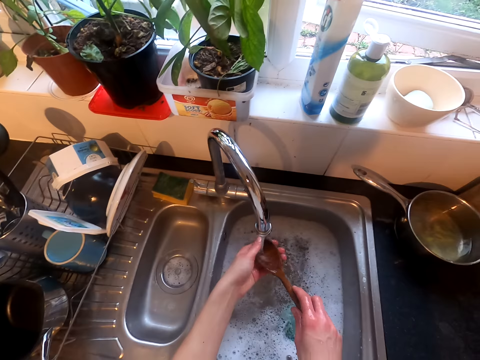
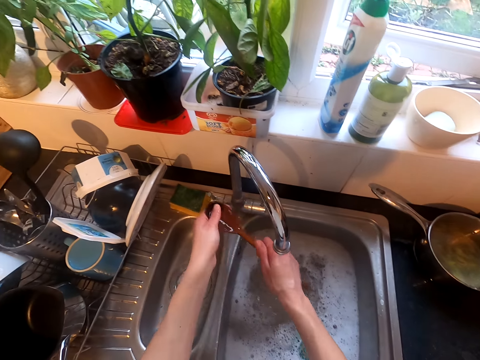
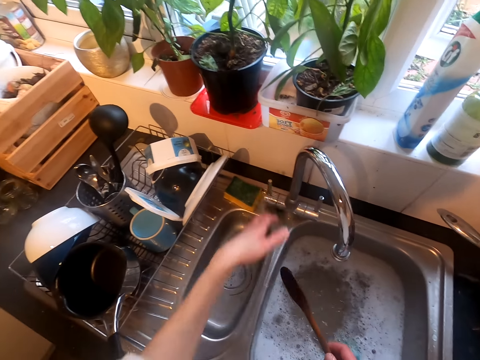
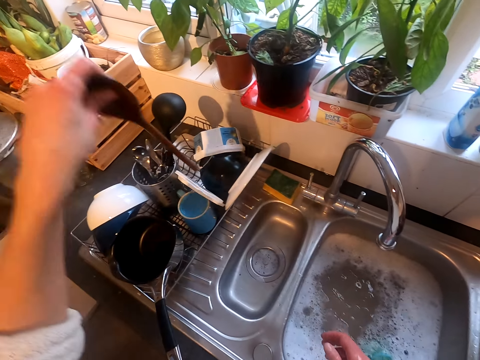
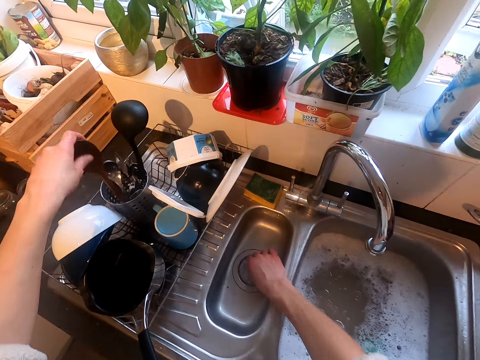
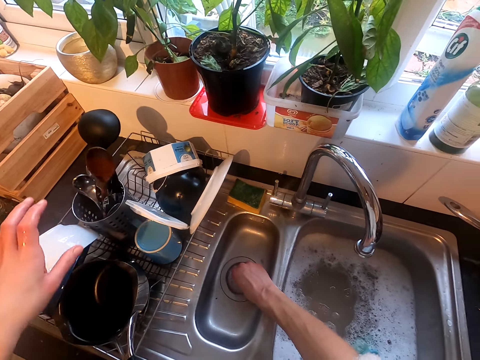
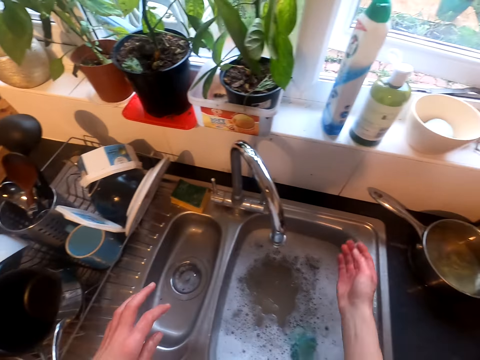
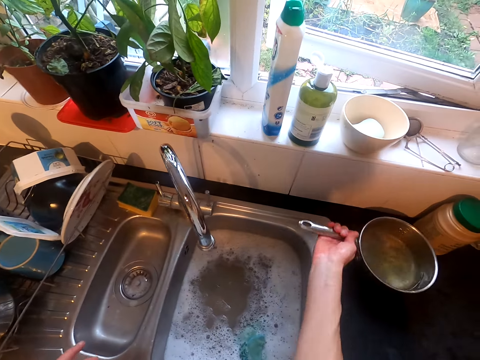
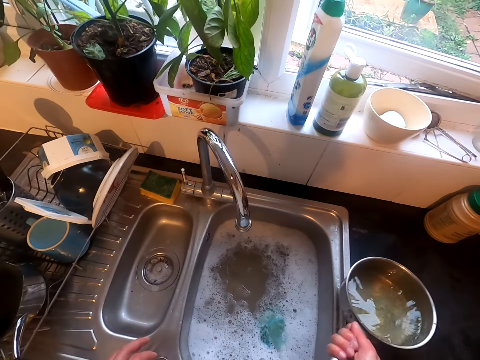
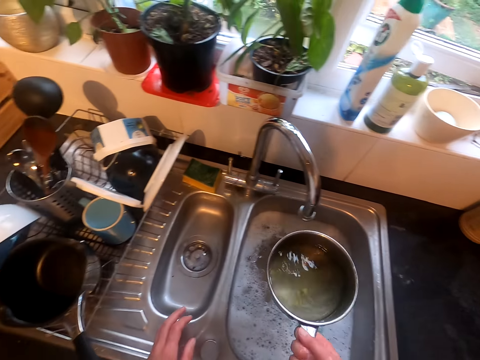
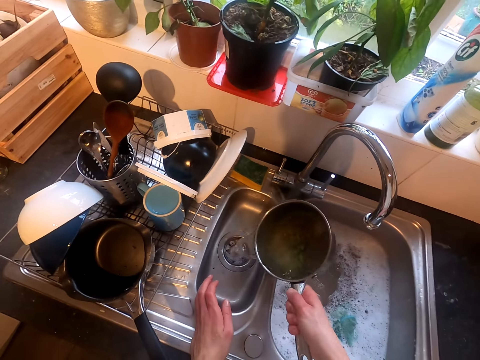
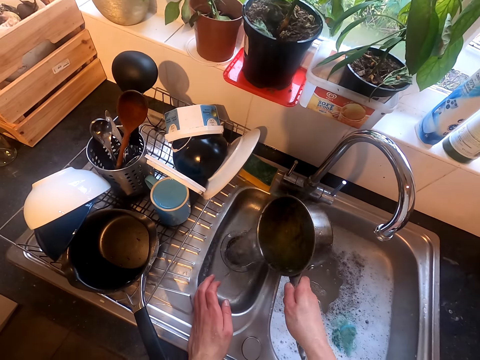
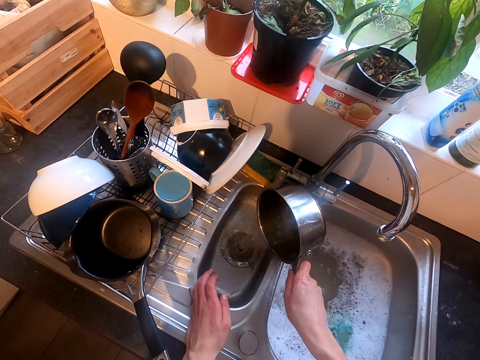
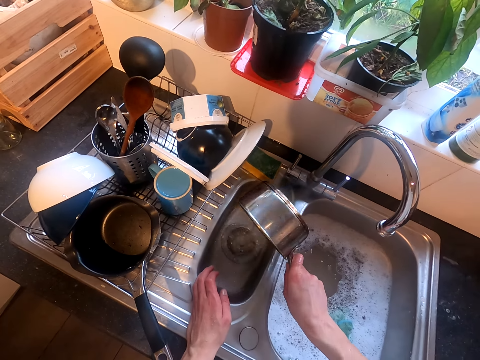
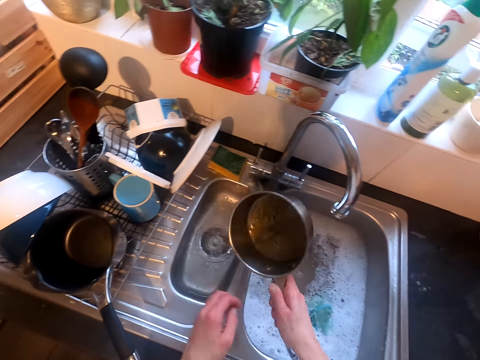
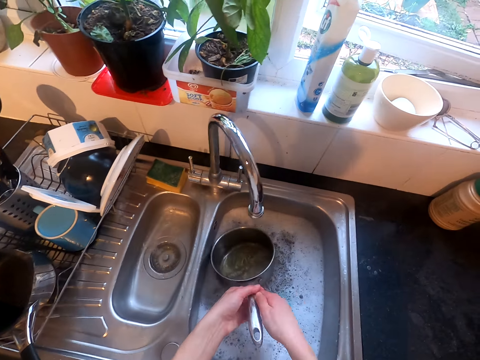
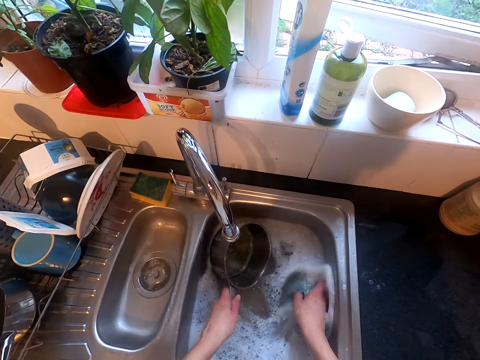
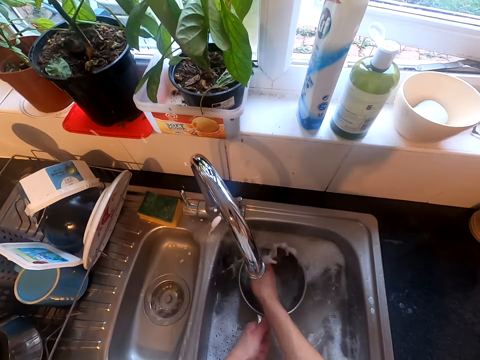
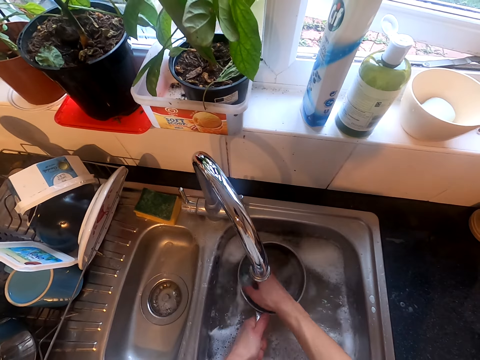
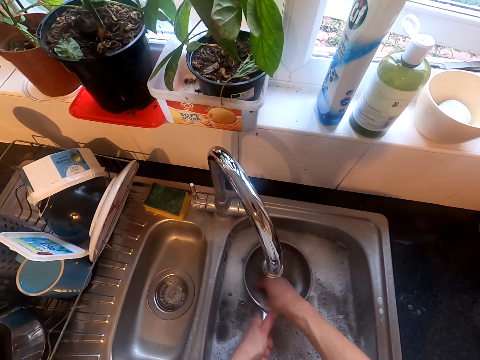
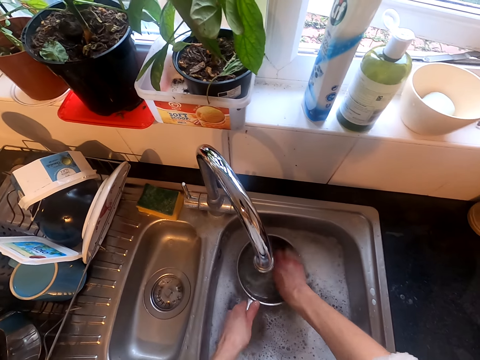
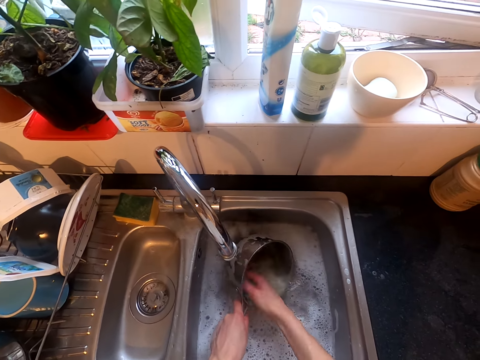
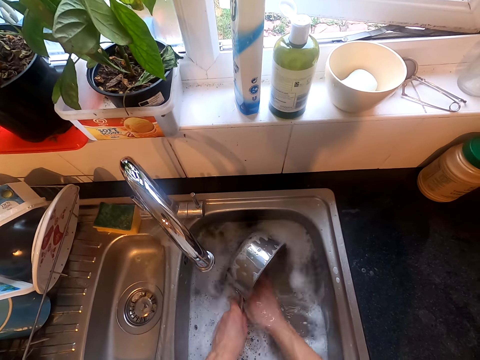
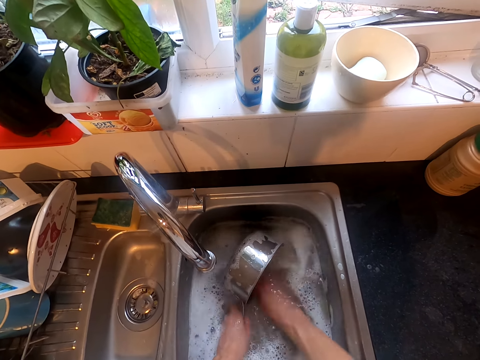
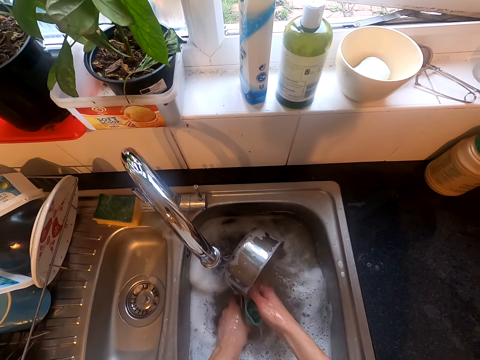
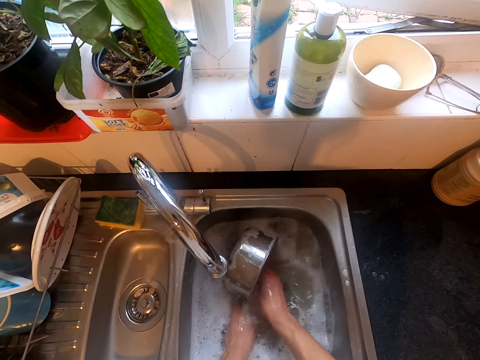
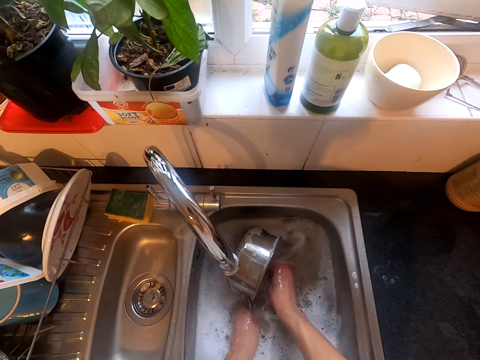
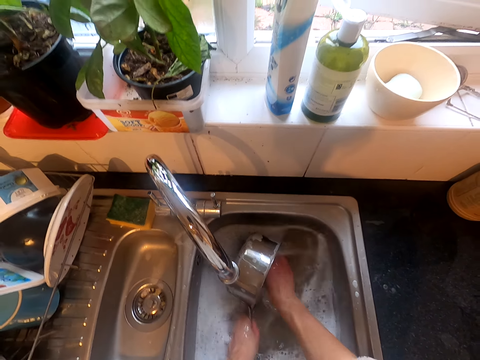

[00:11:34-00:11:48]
The camera wearer rinses the serving spoon. They close the tap. They put the serving spoon or pot on a dish rack. They take a cooking pot. They pour water in the sink. They wash the cooking pot.

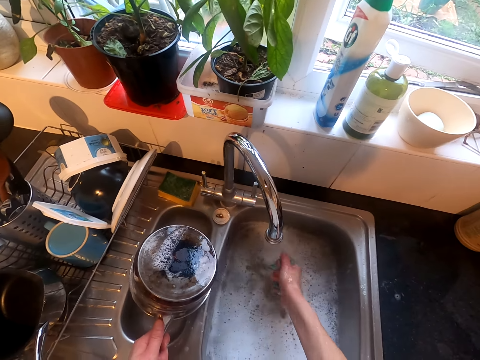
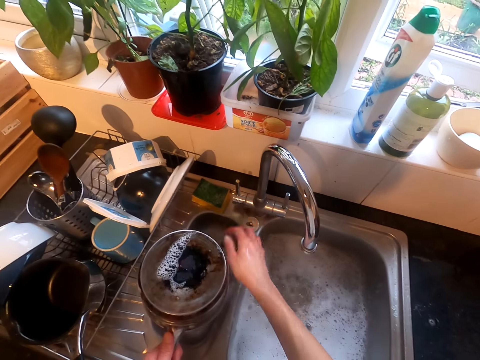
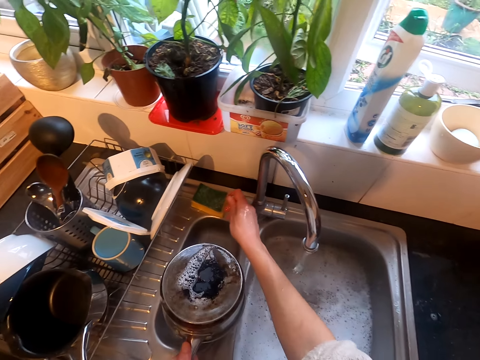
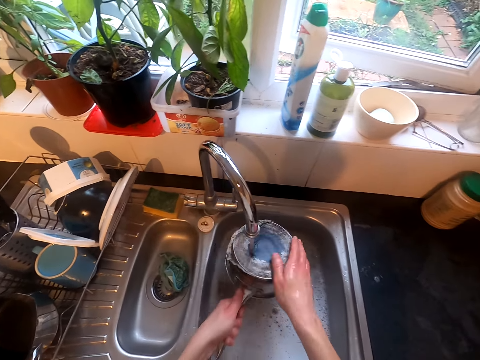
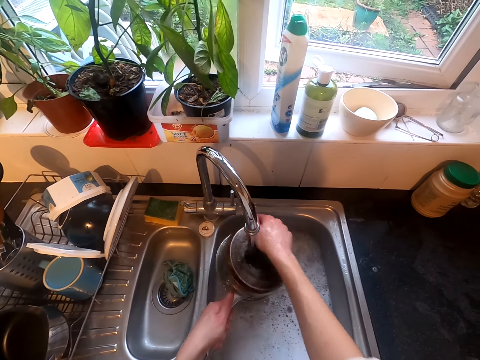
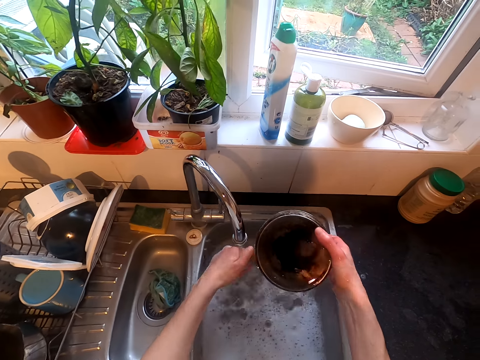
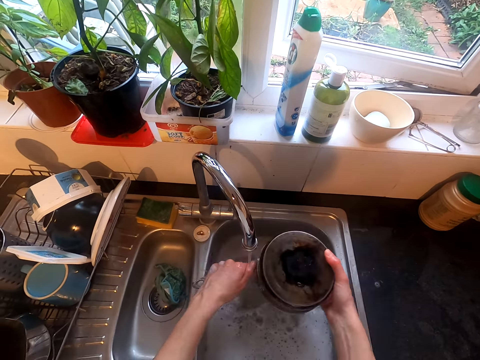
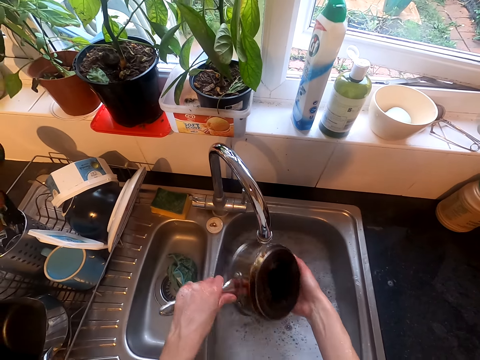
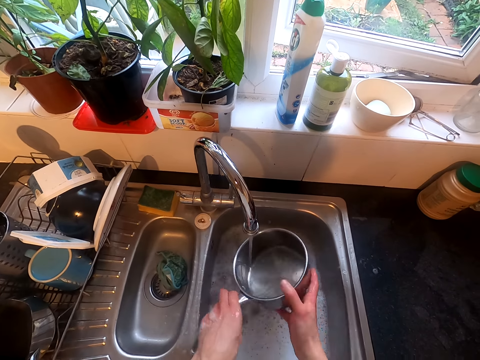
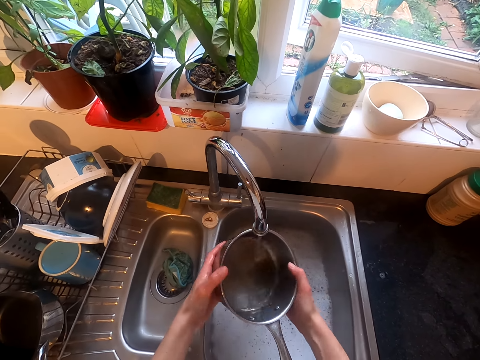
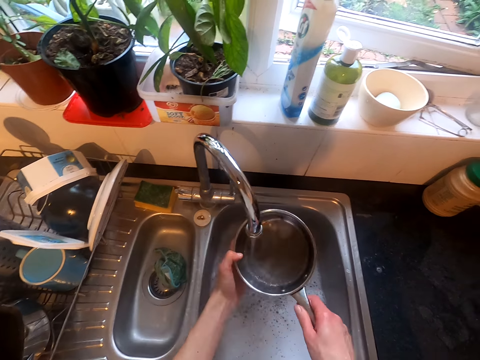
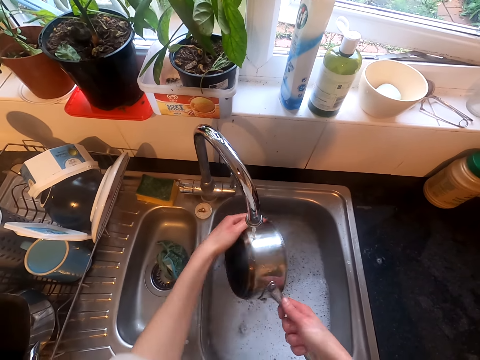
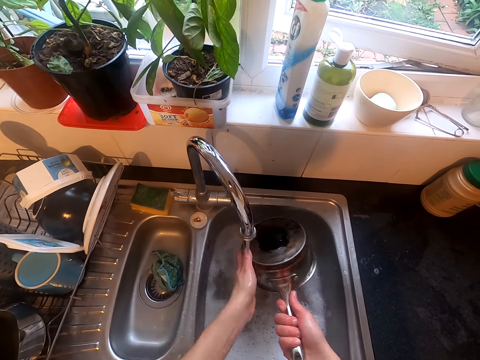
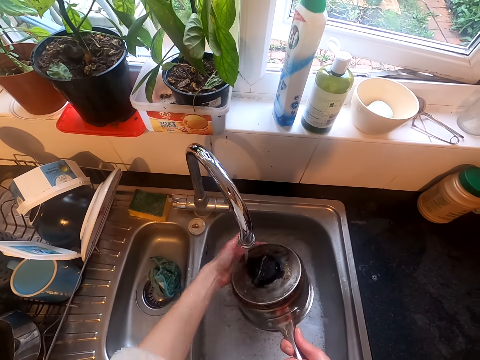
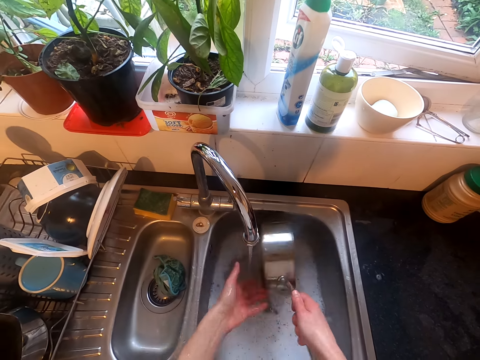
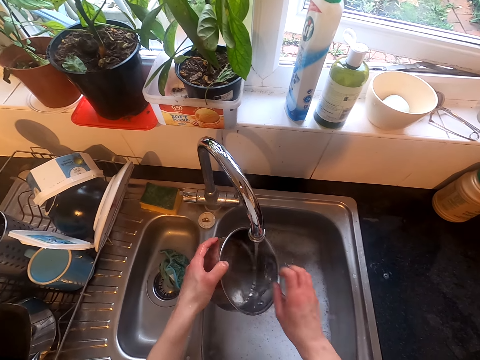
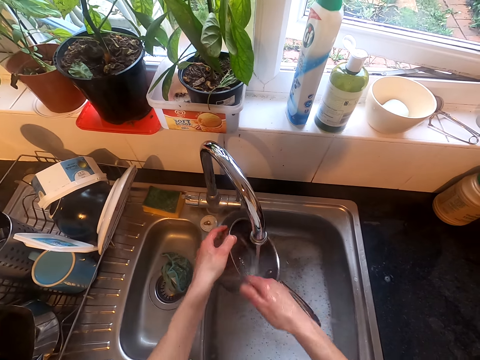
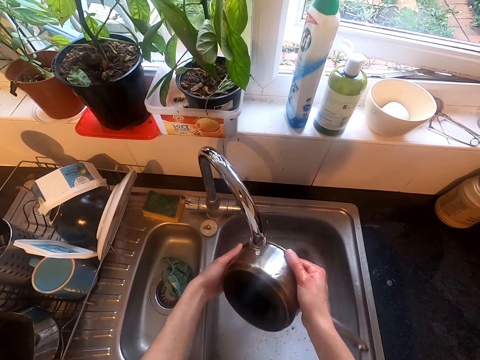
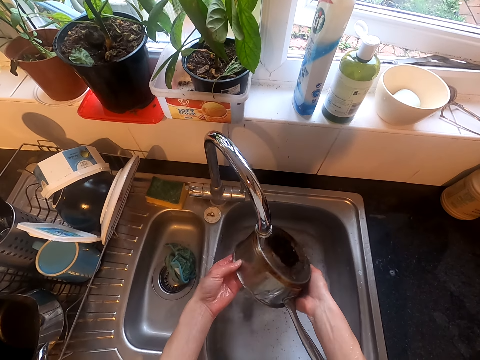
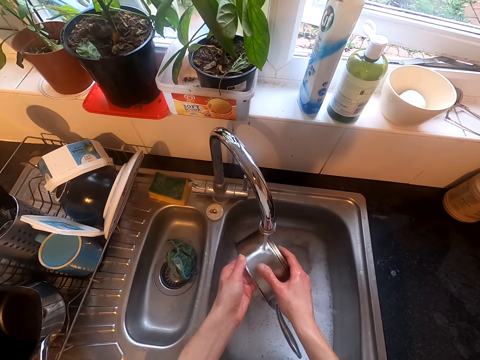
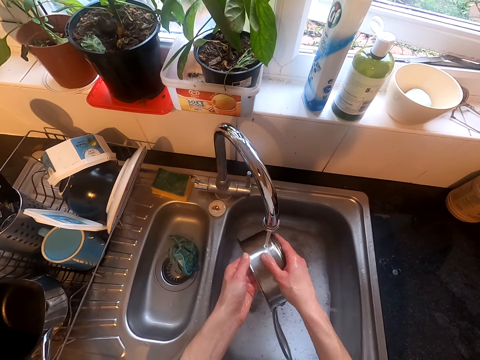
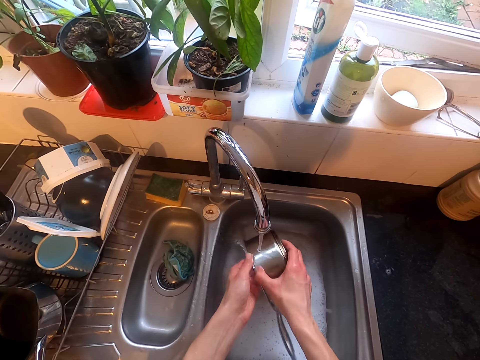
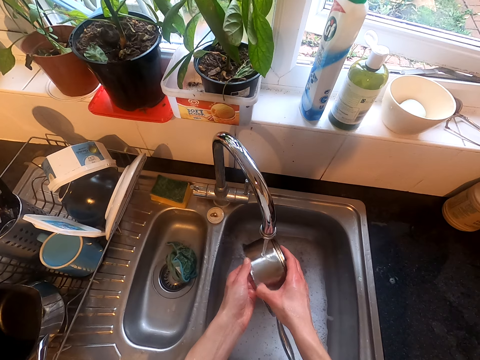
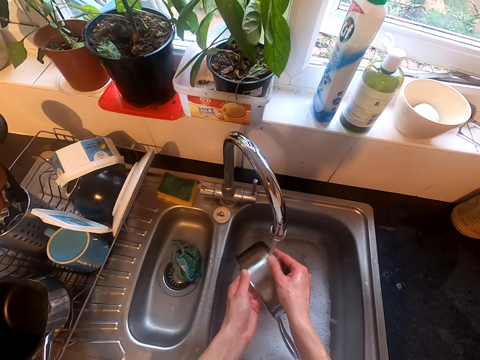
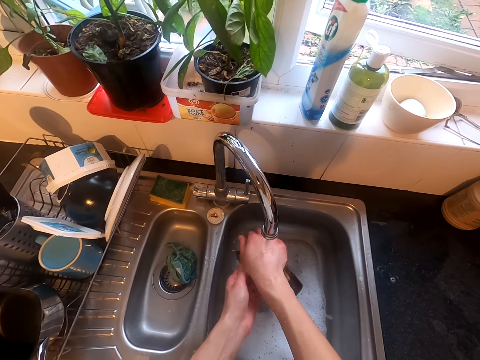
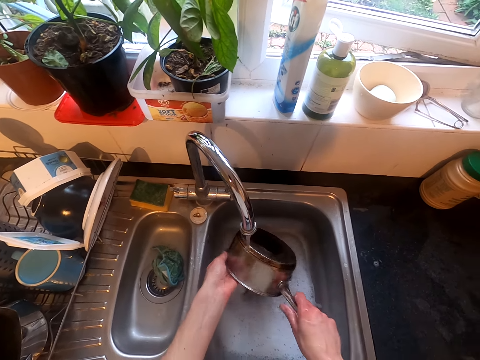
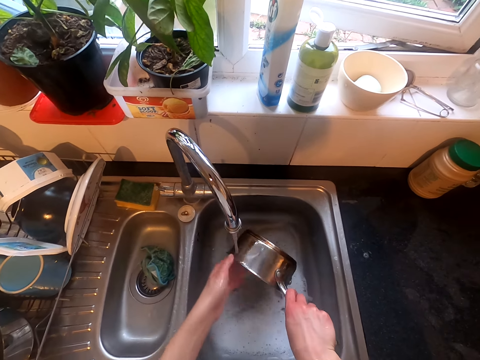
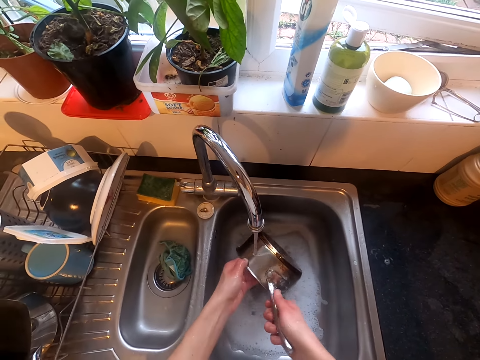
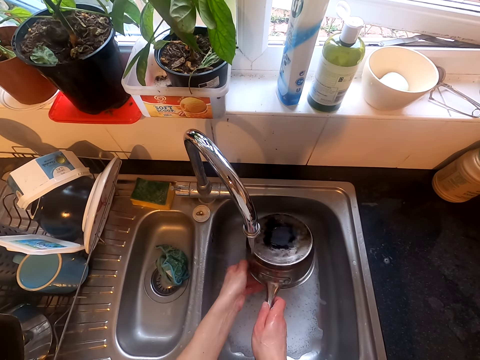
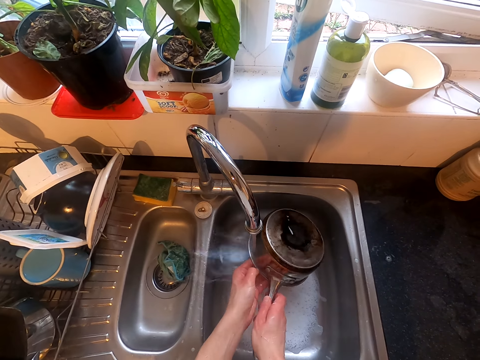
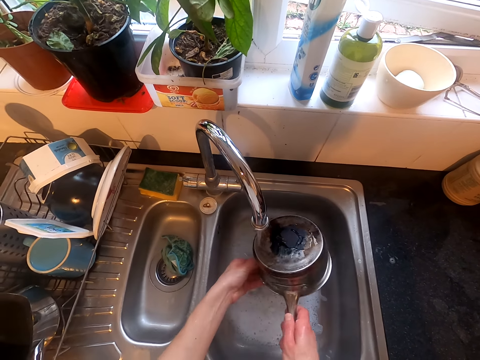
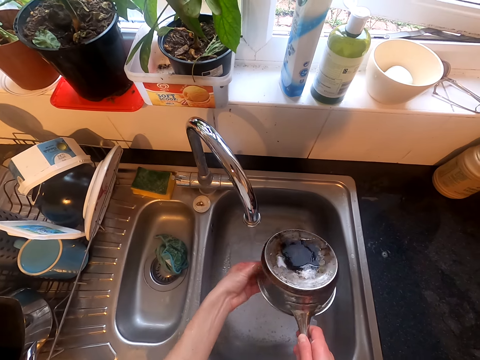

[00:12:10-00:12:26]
The camera wearer opens the tap. They rinse the cooking pot.
